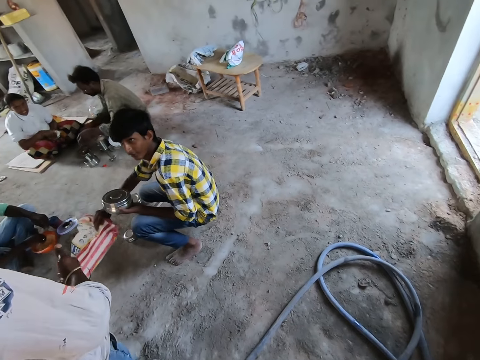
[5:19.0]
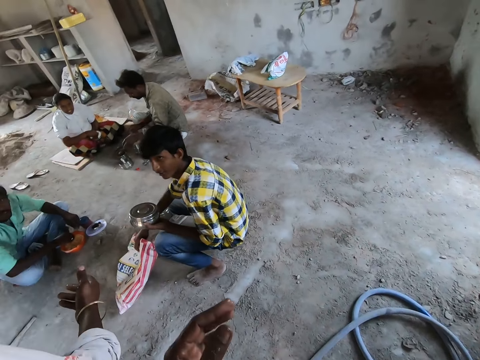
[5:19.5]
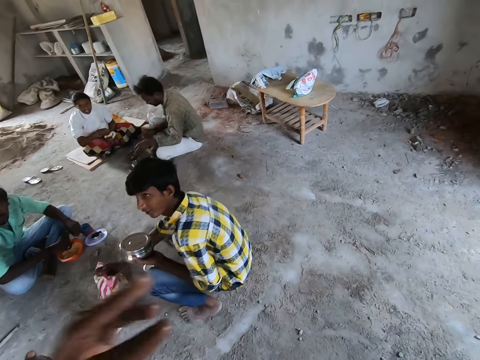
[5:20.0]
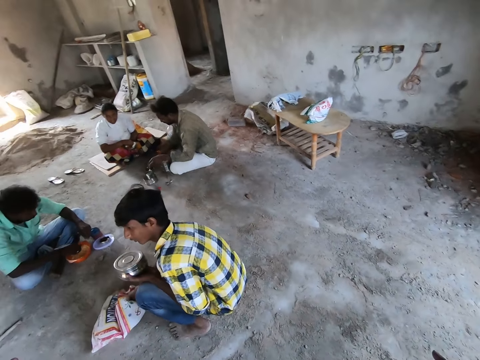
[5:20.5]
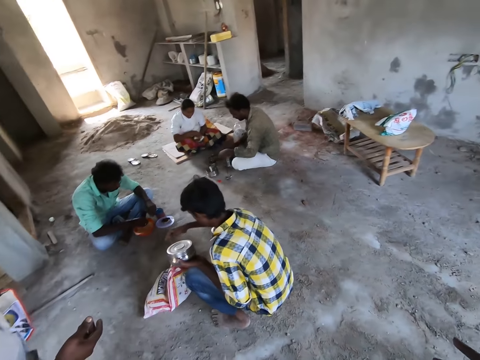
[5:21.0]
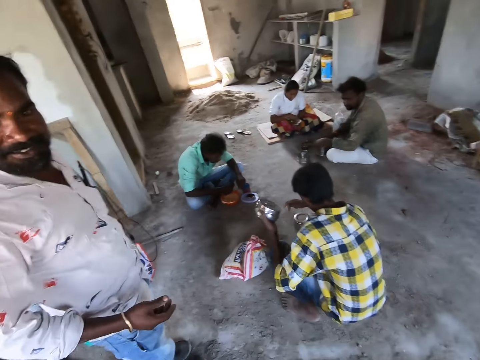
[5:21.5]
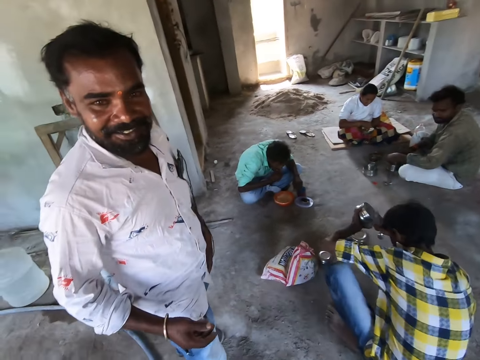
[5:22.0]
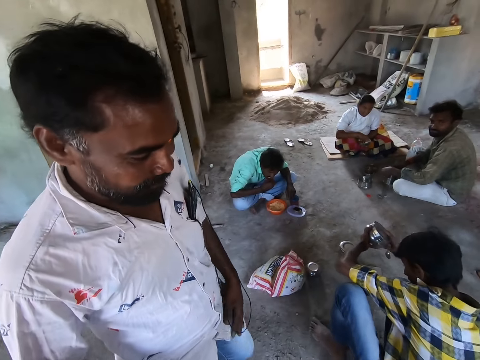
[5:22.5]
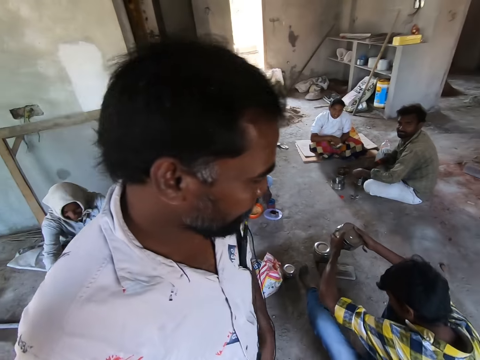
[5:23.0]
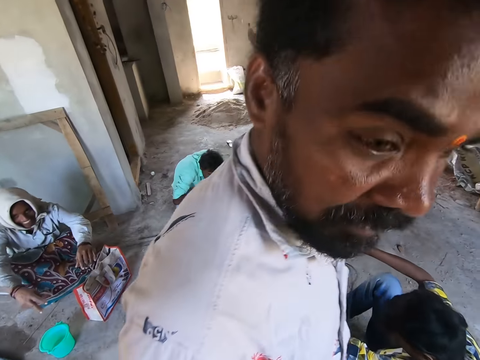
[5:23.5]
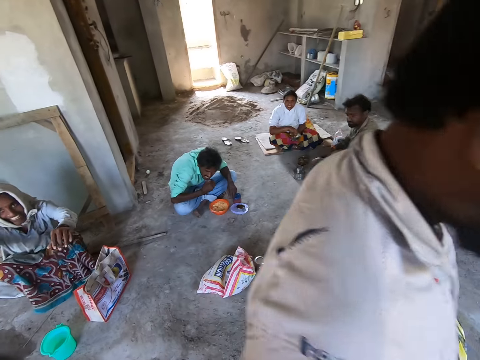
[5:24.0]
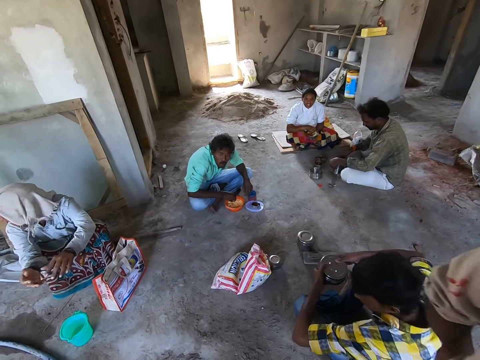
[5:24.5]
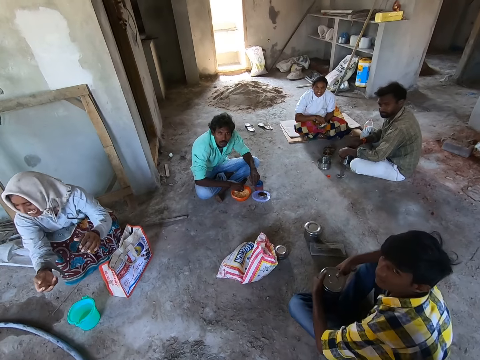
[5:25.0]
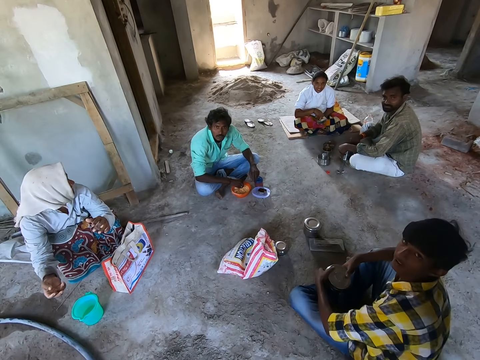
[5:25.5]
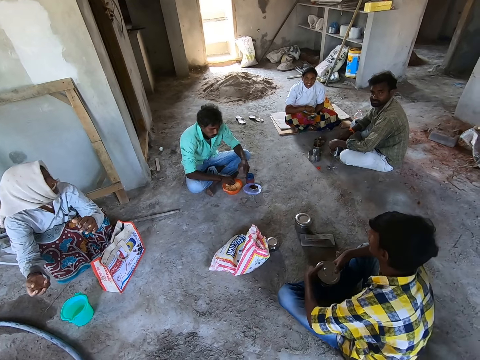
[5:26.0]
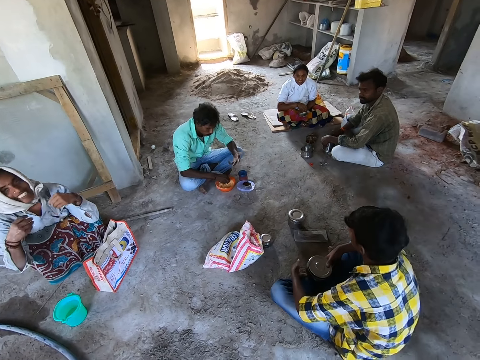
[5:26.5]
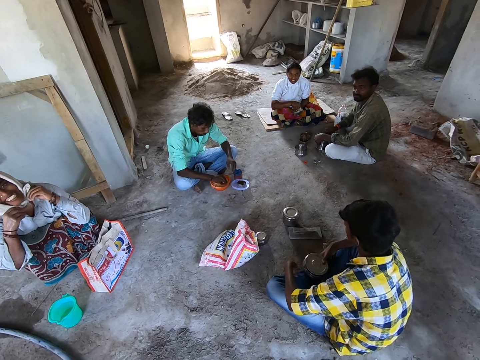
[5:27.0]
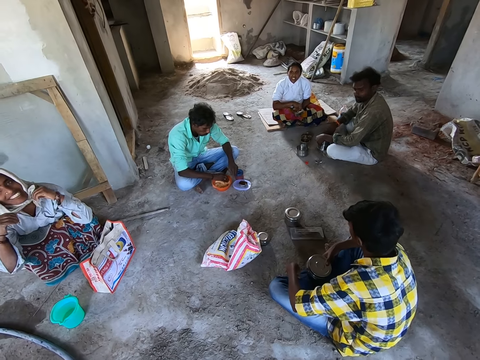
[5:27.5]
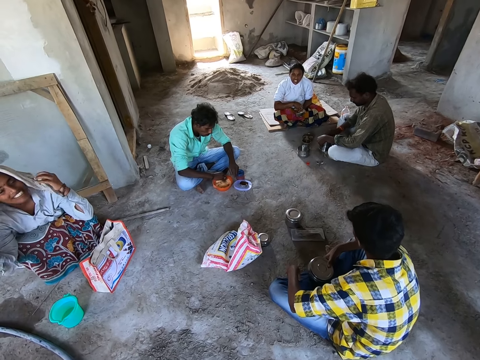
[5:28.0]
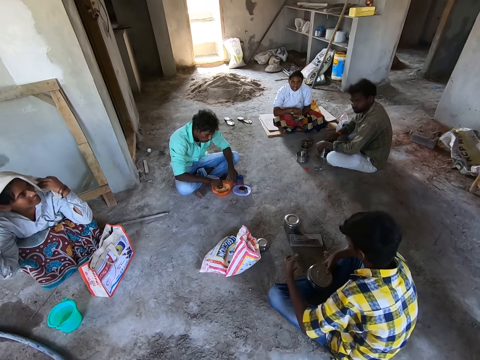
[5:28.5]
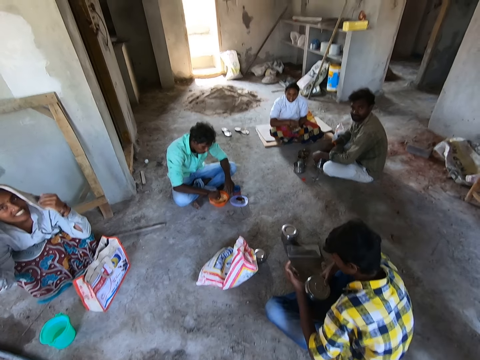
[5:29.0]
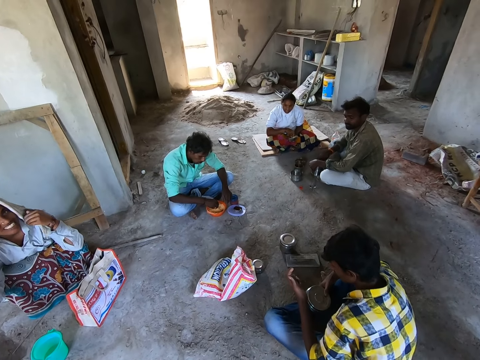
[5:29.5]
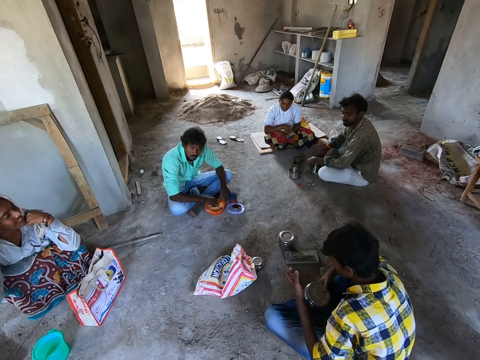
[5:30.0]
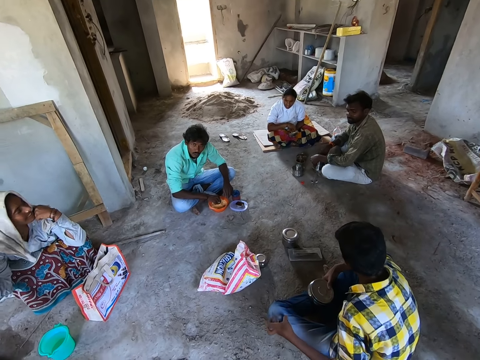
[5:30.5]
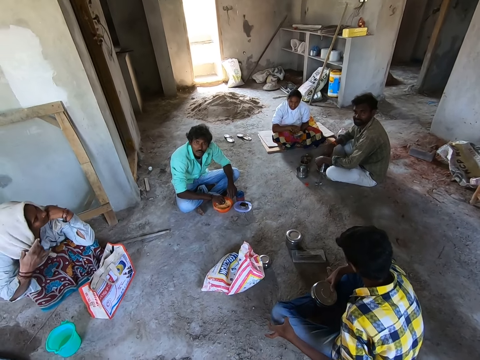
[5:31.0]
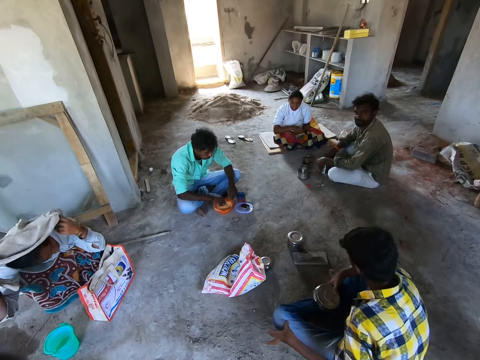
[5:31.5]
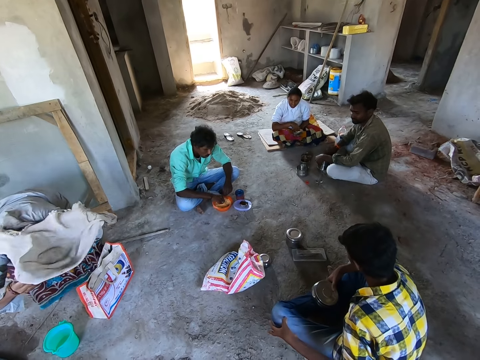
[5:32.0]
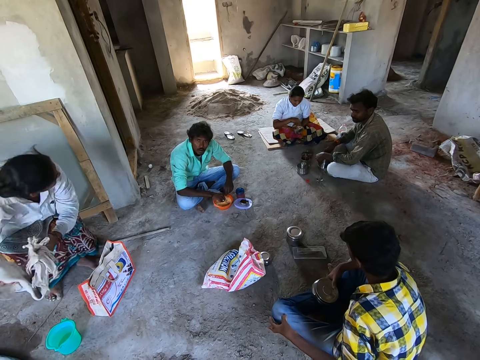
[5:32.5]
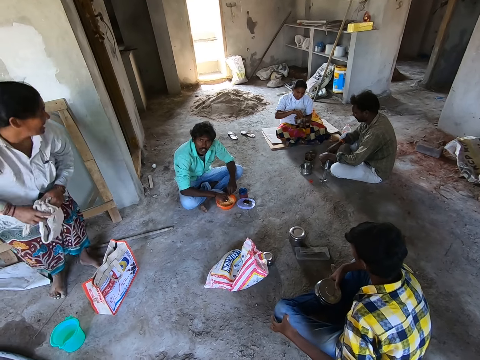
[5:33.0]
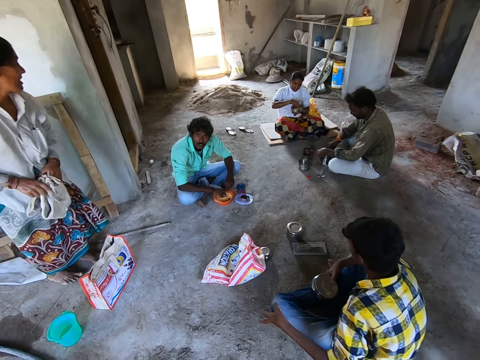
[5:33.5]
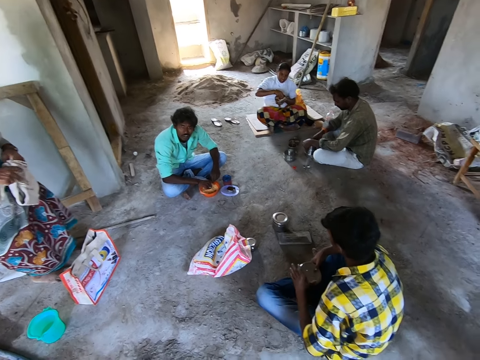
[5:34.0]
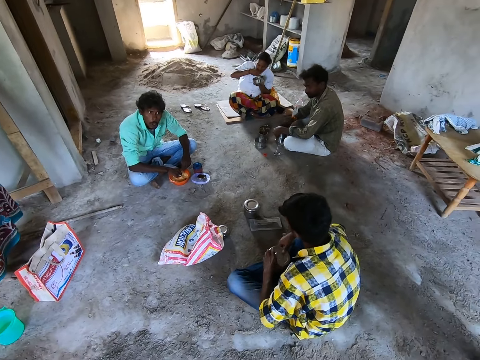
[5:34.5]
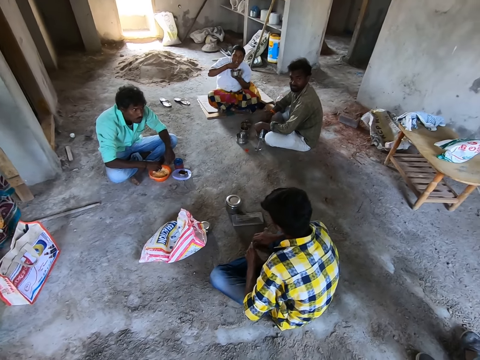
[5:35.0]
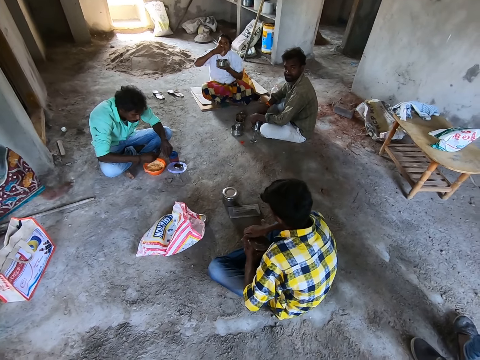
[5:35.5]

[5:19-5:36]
The man drops the plastic bag on the floor with his right hand. The man squats down and folds the bag with the right hand. The camera wearer interacts with another man. A third man eats cereal from a plate on the floor with his right hand. A man walks a little. The second man interacts with the camera wearer. The camera wearer interacts with a fourth man. The fourth man interacts with the camera wearer. A woman squats down. The woman unties a scarf on her head with both hands. Another woman interacts with the camera wearer. The camera wearer interacts with the other woman. The first woman looks around. The third man interacts with the camera wearer. The first woman takes off the scarf from her head with both hands. The camera wearer interacts with the third man. The other woman eats cereal from the bowl in her left hand with her right hand. The first woman stands up.

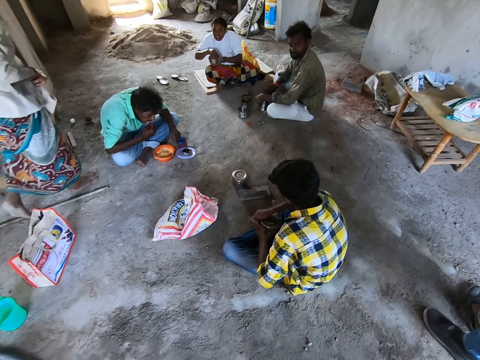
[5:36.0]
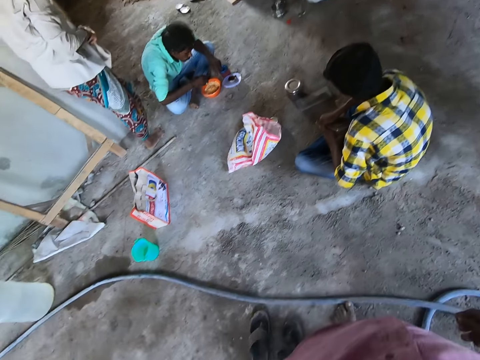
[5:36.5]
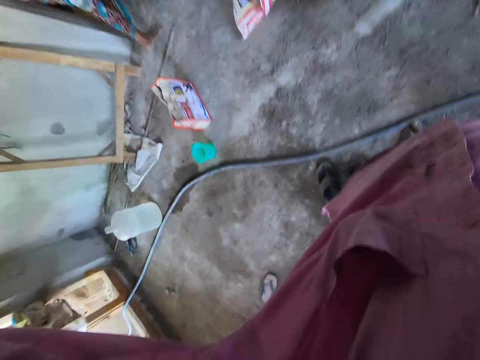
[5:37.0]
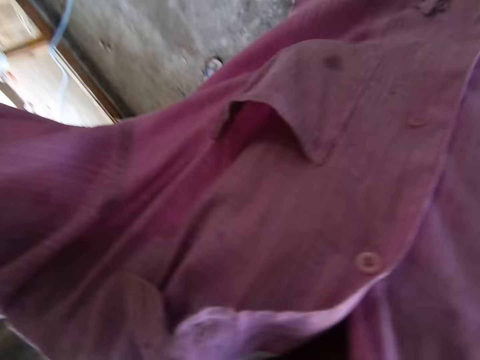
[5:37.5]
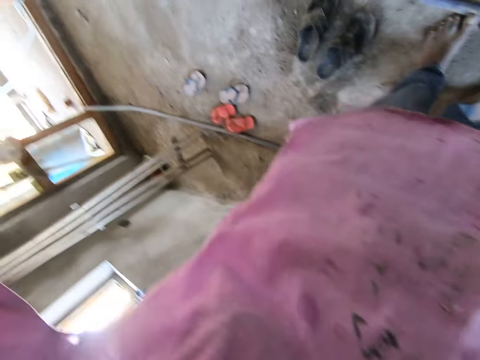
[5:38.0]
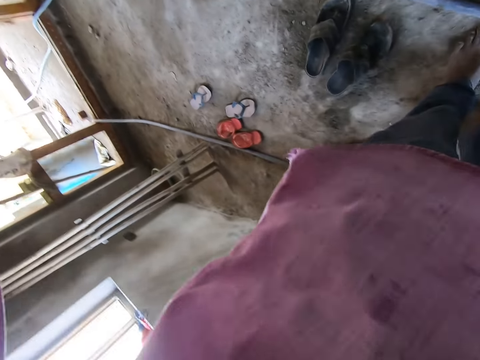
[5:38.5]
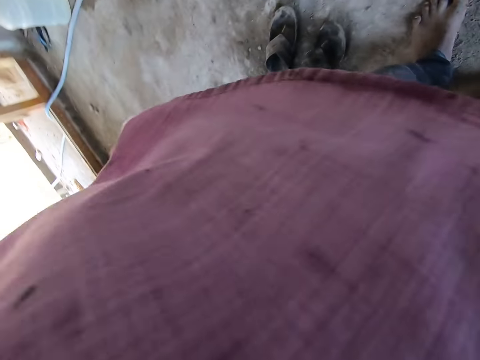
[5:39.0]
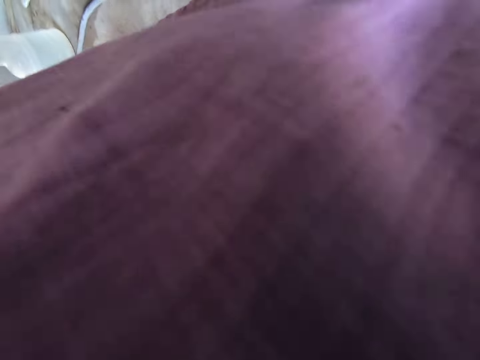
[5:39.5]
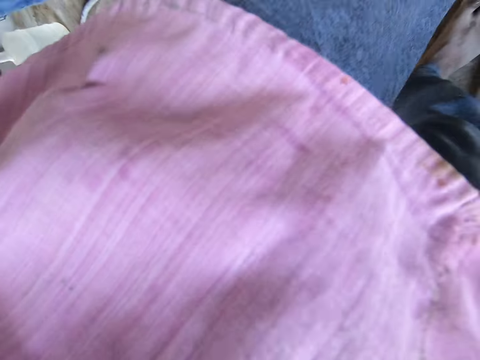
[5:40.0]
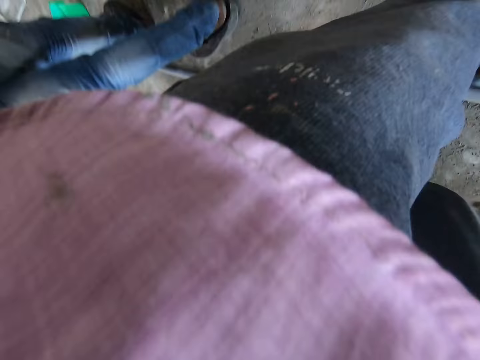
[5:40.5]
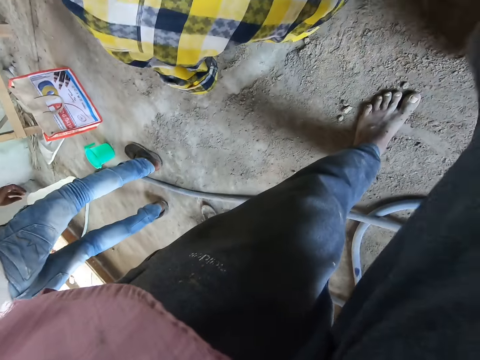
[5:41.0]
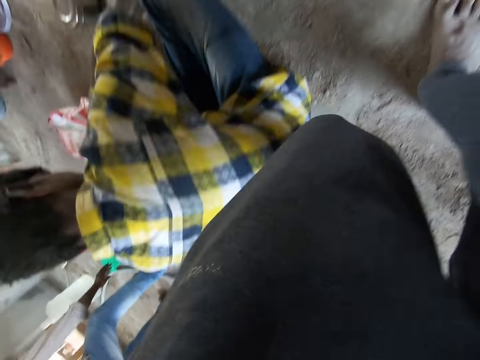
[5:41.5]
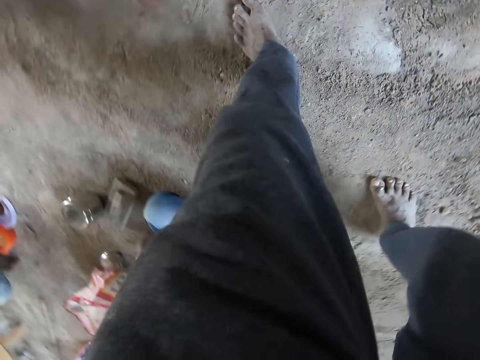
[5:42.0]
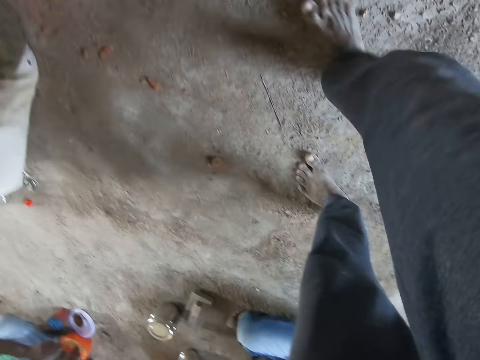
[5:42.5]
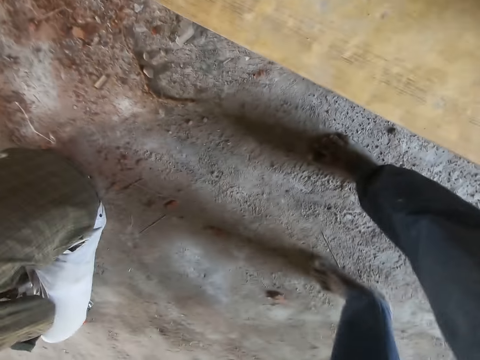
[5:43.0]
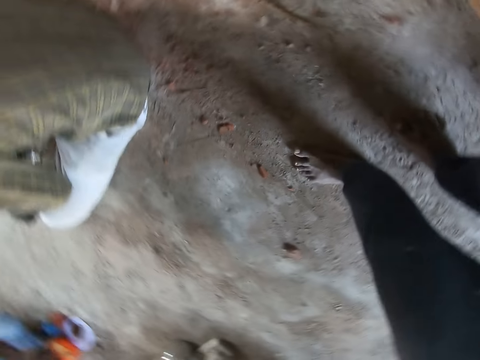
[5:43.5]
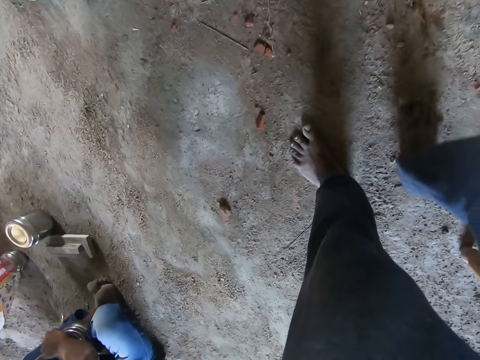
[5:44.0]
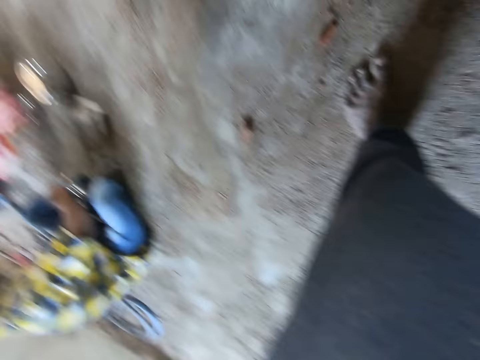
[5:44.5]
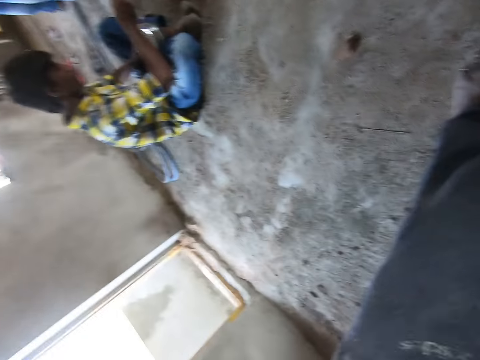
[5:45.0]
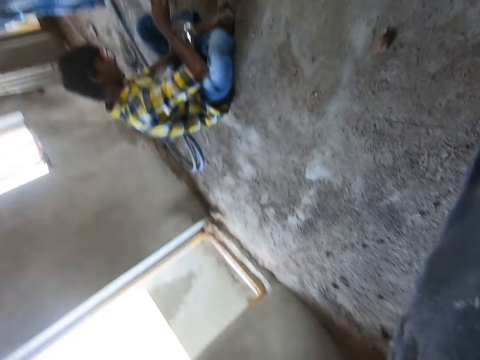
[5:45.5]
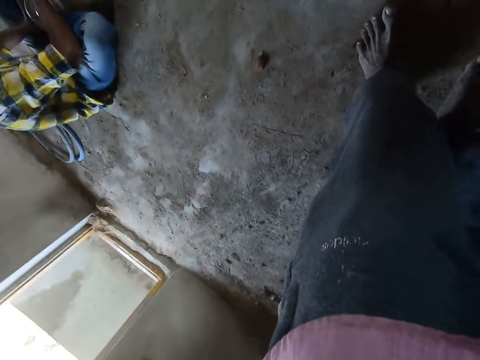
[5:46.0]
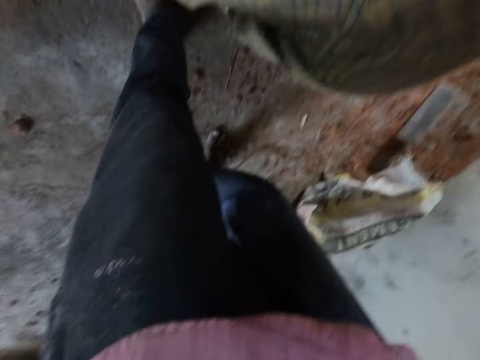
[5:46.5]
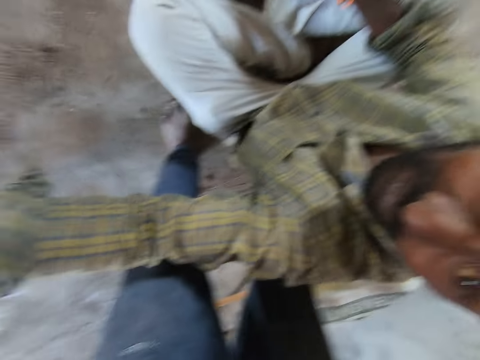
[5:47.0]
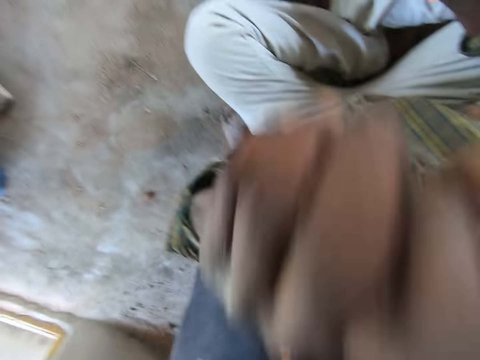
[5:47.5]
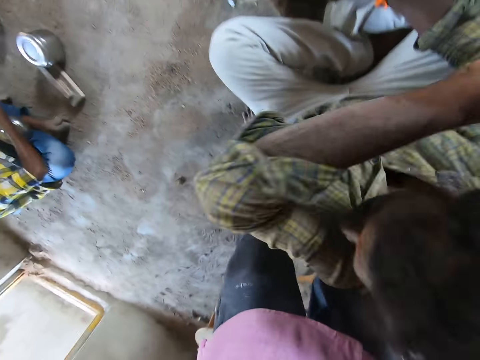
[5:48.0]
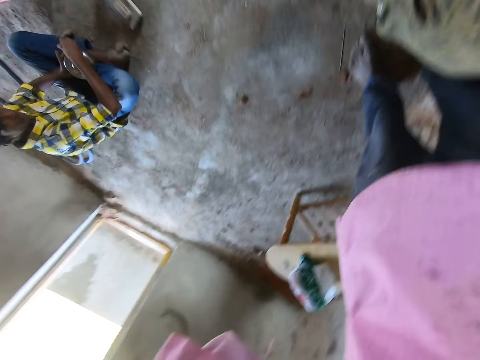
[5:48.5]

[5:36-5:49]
The woman walks a little. The camera wearer moves a little. They move toward a man. The man interacts with the camera wearer. The man moves the left hand.
